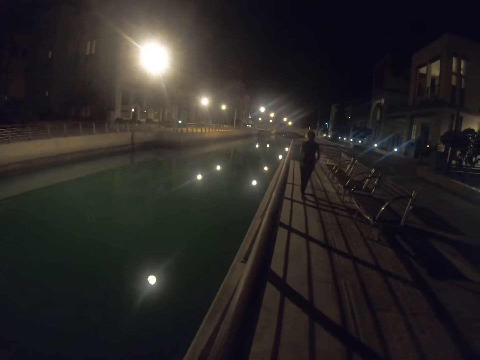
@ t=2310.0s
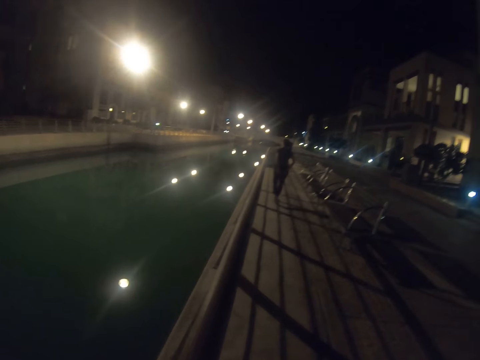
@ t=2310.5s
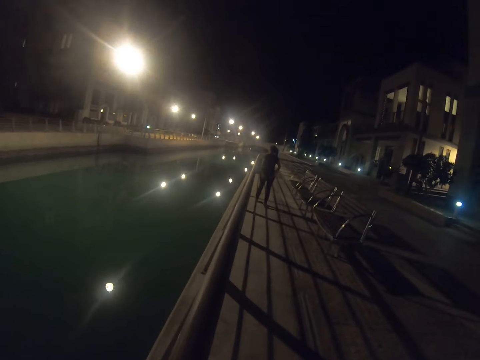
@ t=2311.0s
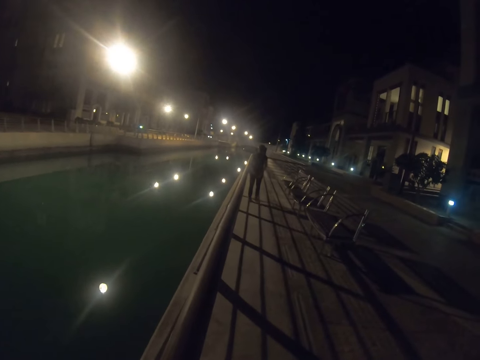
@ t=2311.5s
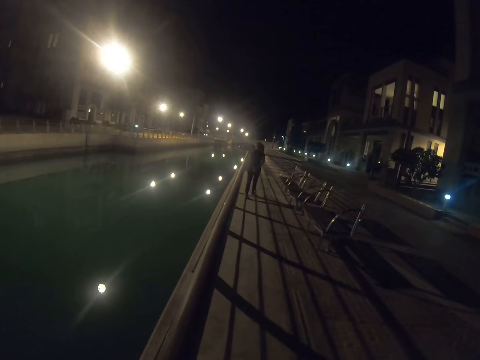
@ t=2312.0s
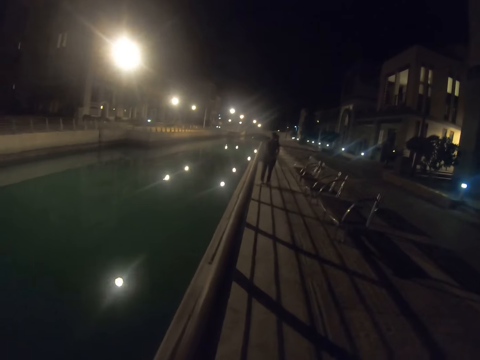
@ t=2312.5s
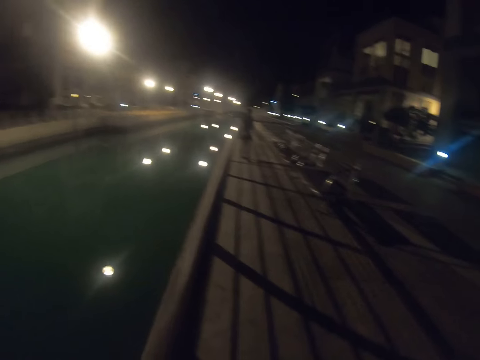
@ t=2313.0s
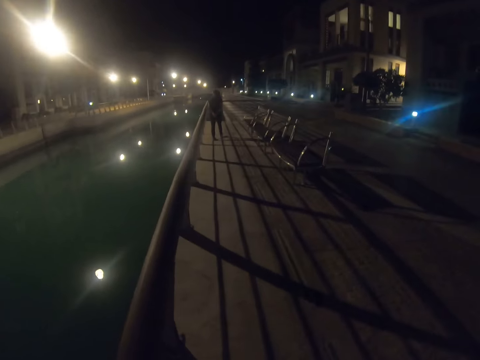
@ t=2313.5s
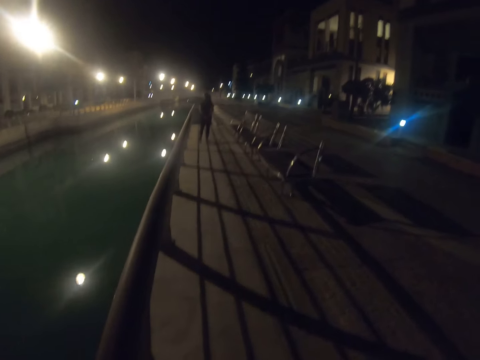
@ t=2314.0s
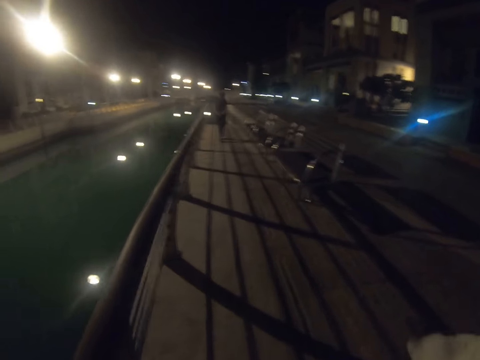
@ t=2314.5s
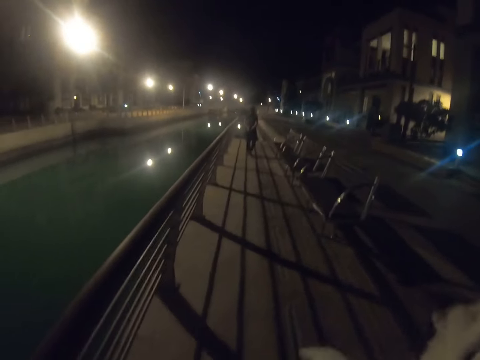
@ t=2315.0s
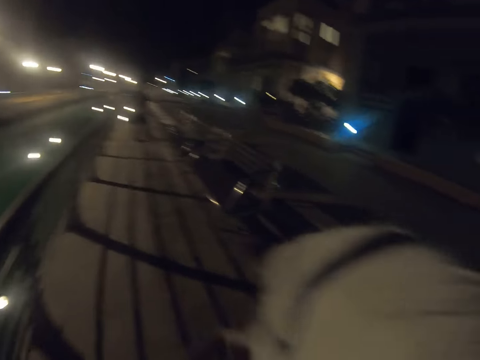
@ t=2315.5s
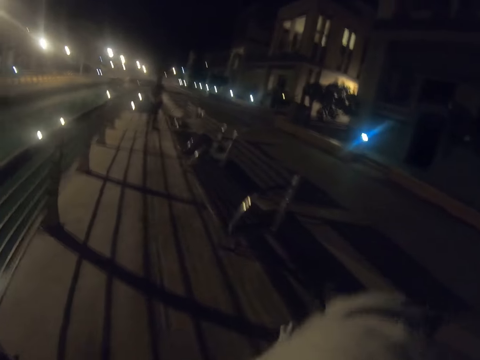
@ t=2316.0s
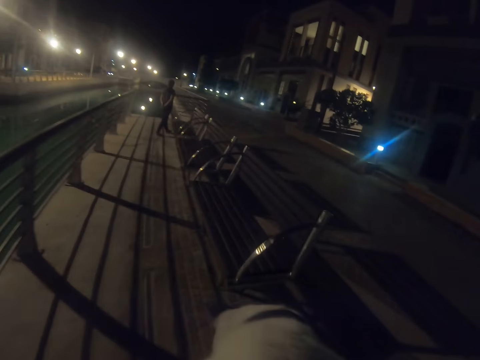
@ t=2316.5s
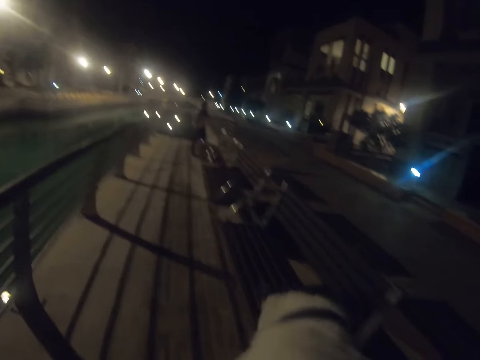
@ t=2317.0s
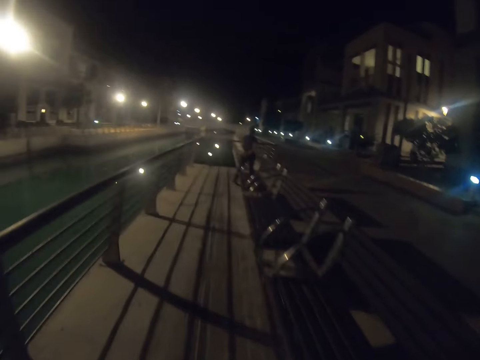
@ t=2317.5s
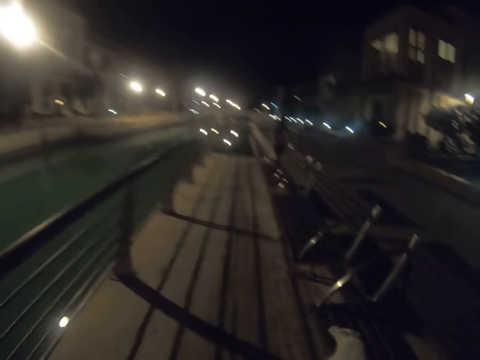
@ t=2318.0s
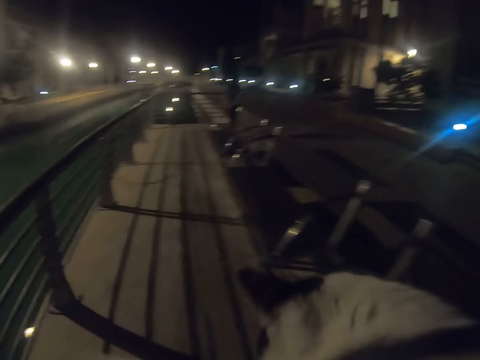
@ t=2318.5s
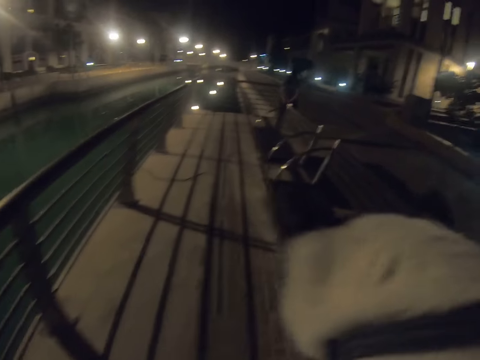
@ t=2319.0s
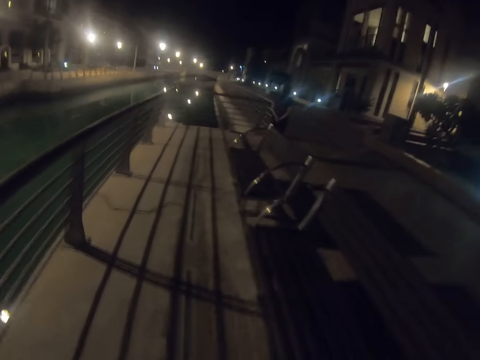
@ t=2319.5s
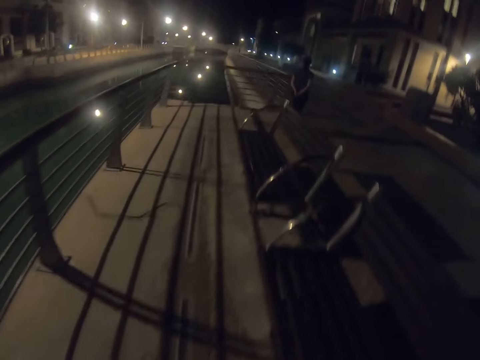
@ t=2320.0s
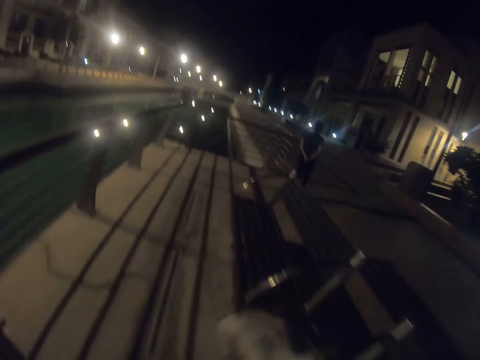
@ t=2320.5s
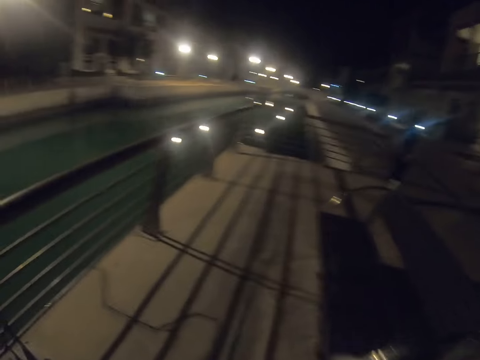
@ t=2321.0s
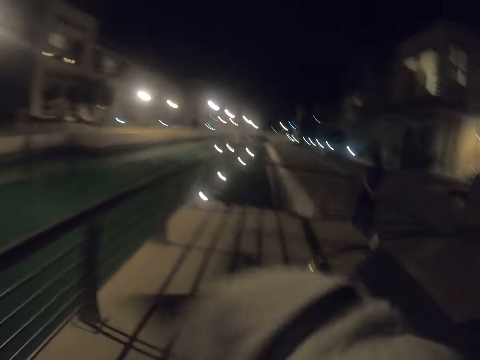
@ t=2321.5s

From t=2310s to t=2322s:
The camera wearer walks on the pavement. They hold a hand at the back.

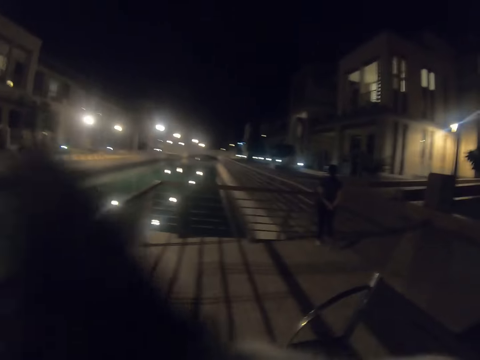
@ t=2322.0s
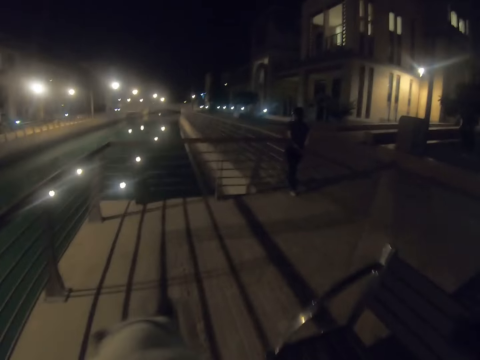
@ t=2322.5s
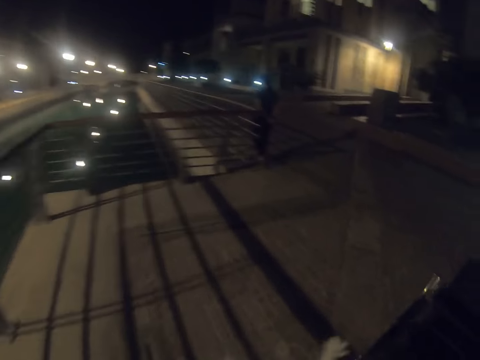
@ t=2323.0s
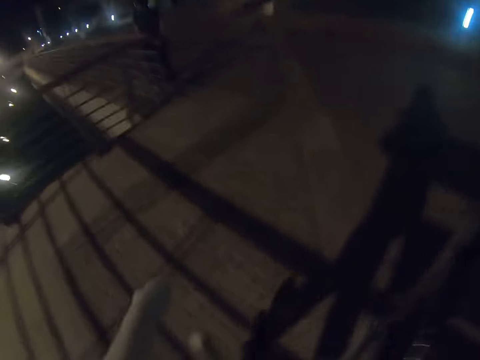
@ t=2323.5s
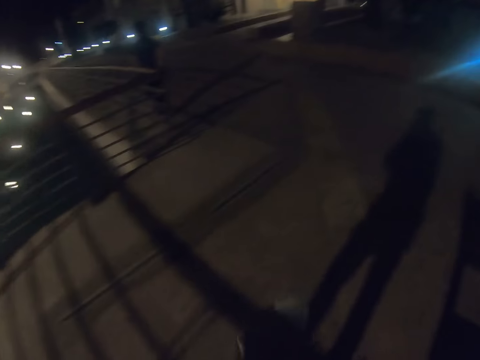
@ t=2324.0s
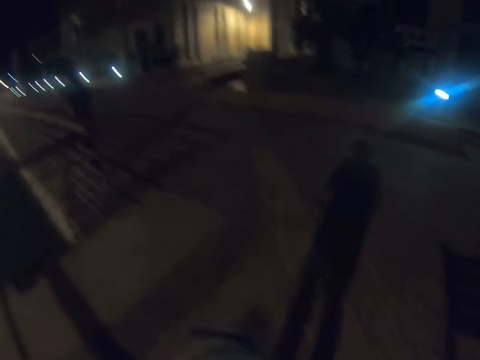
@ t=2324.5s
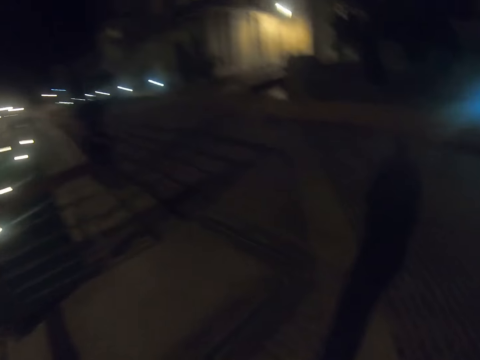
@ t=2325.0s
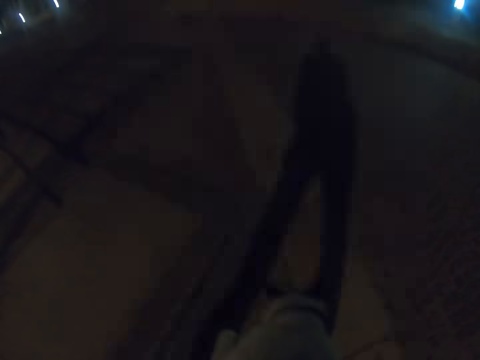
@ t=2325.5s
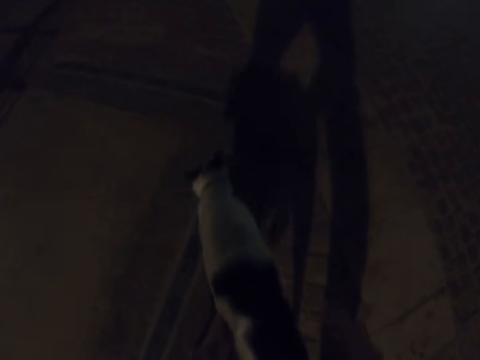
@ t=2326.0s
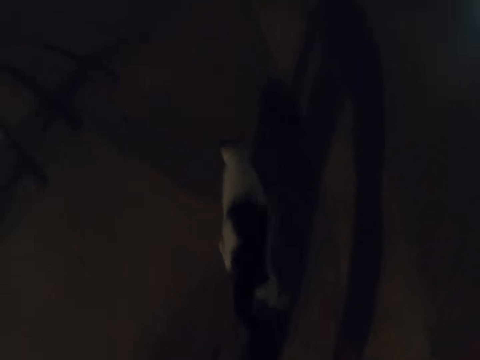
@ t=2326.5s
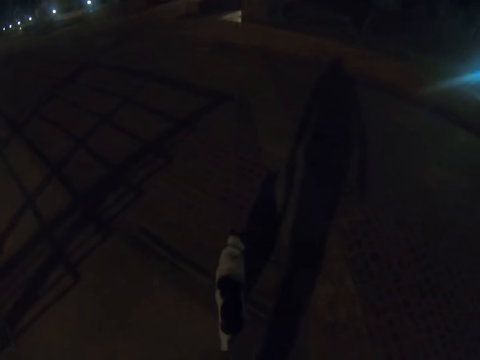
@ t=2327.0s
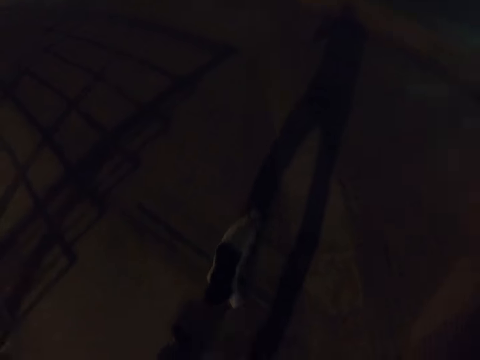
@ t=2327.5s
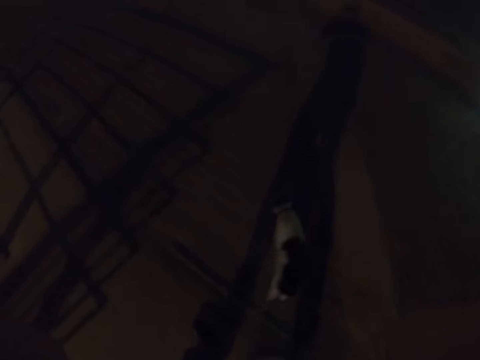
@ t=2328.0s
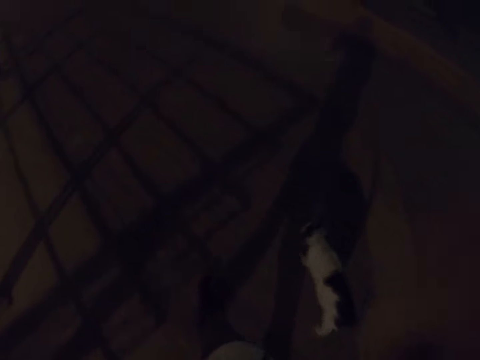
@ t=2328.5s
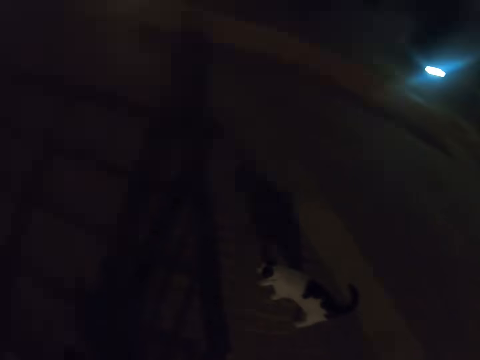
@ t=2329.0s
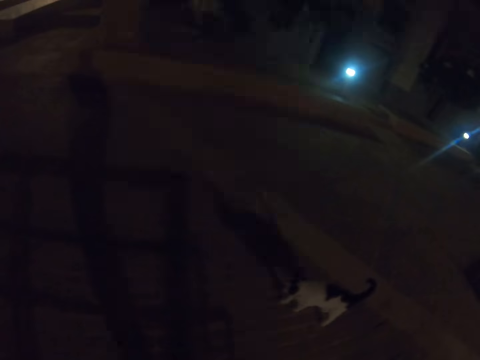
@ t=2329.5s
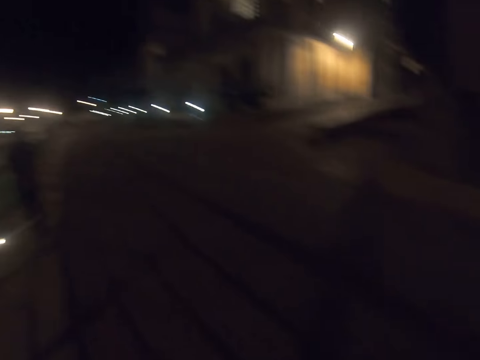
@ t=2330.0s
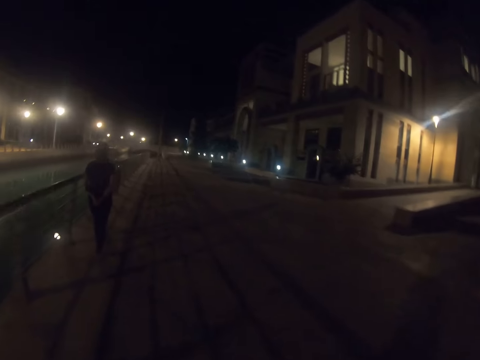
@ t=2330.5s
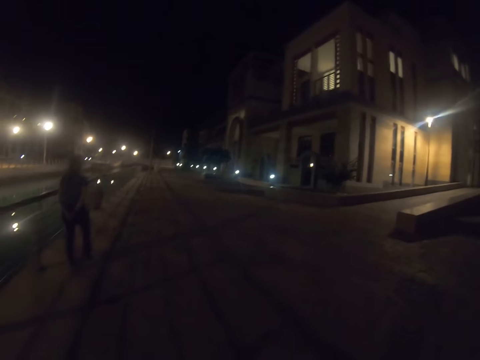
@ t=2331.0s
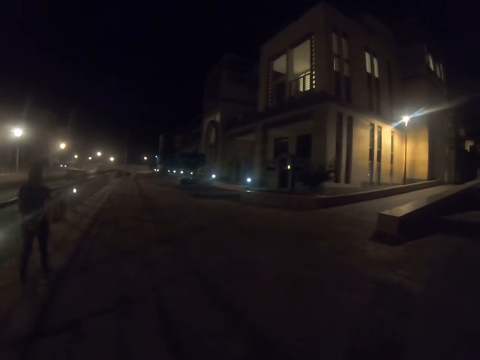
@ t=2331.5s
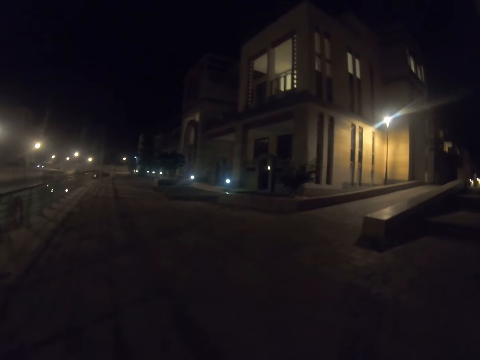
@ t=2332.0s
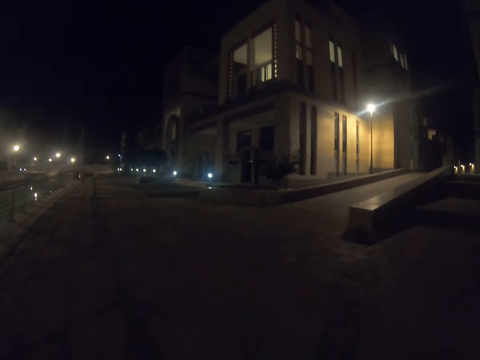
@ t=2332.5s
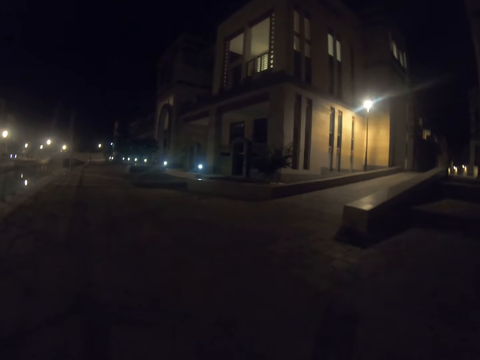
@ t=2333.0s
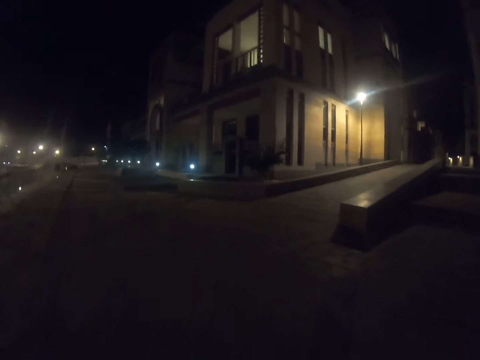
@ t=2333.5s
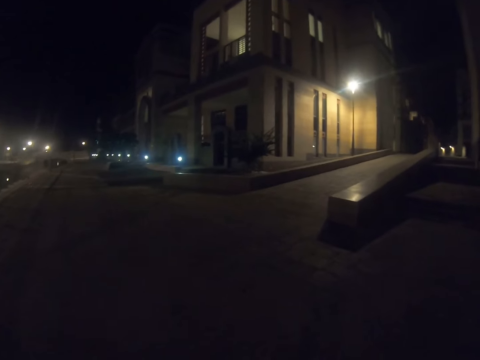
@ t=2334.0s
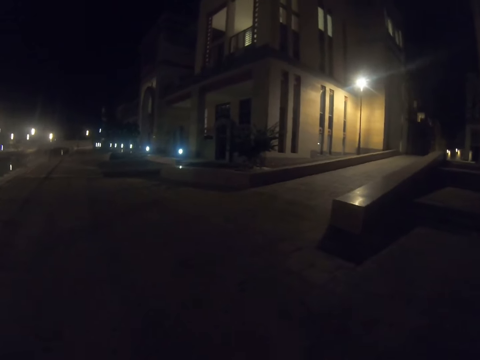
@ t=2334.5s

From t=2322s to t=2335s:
The camera wearer puts the cat down. They walk on the pavement.

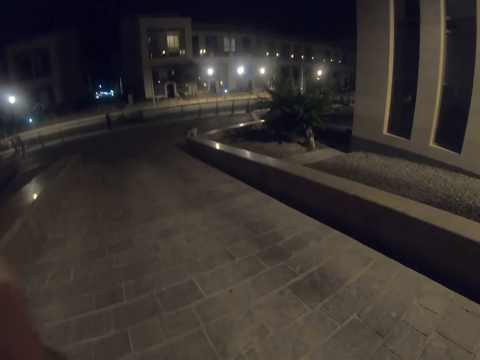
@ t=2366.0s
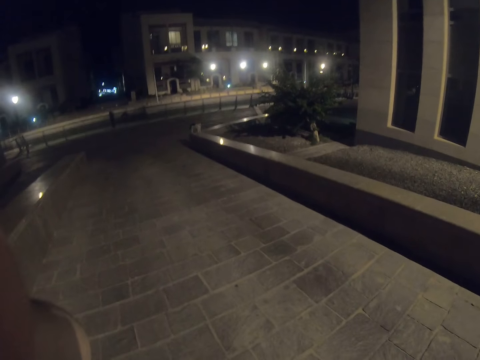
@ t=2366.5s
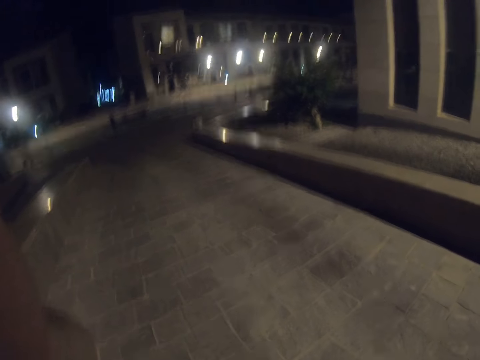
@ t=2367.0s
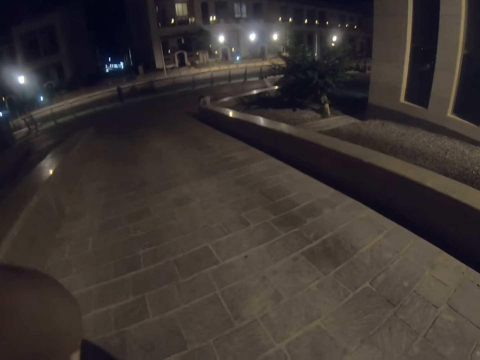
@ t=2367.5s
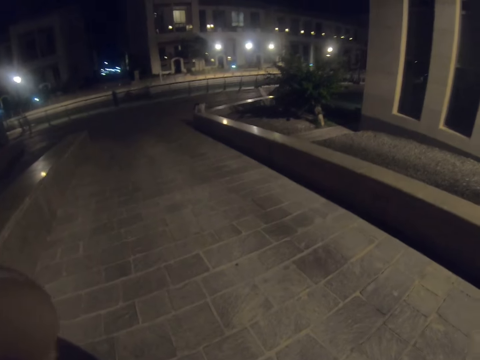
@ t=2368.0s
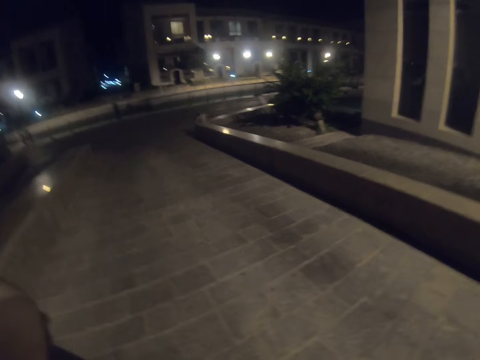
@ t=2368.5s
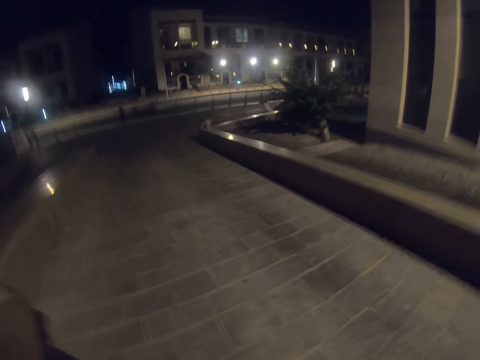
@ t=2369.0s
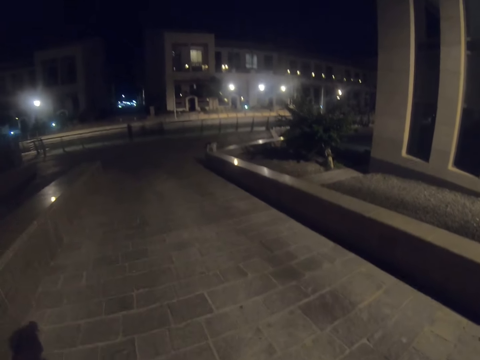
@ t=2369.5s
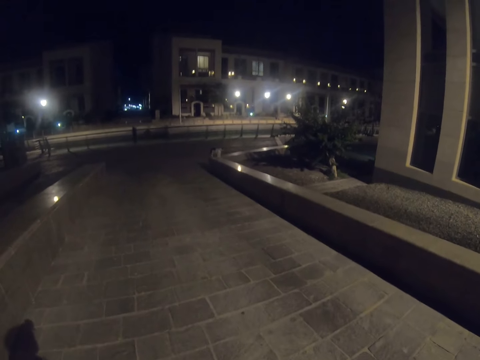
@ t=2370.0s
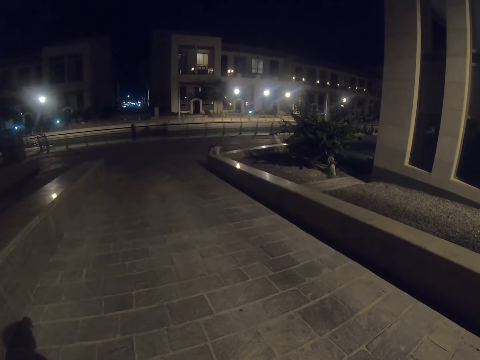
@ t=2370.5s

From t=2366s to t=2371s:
The camera wearer lifts up a hand.
